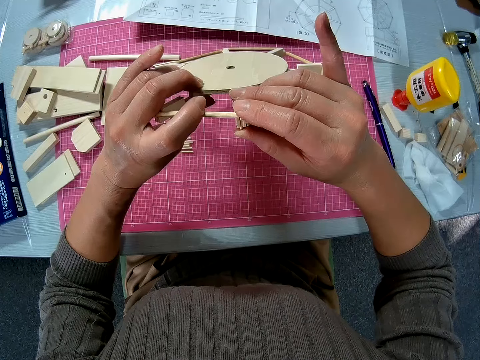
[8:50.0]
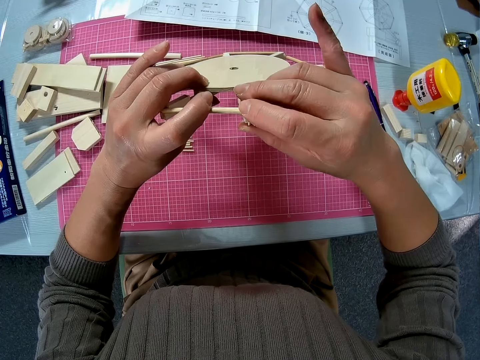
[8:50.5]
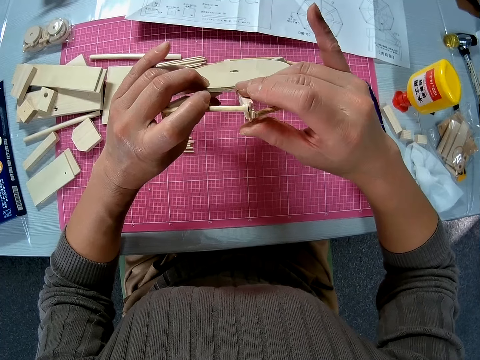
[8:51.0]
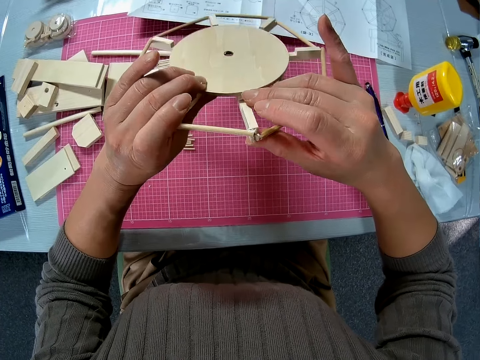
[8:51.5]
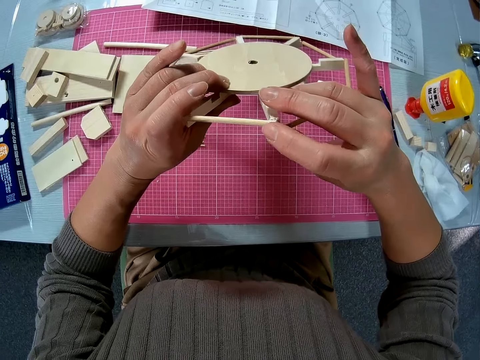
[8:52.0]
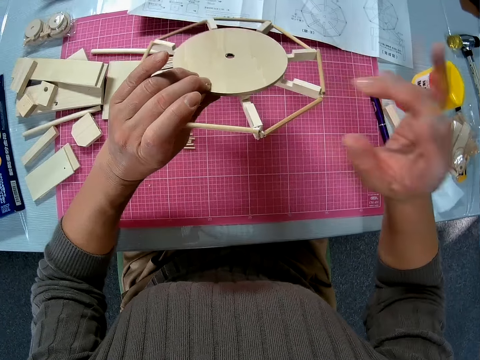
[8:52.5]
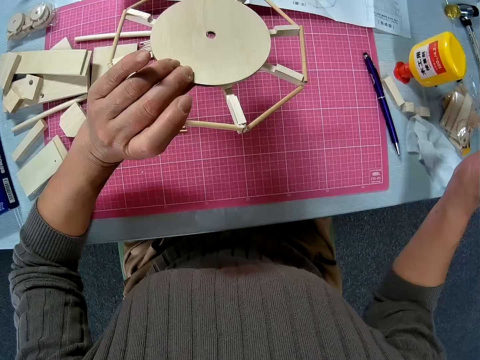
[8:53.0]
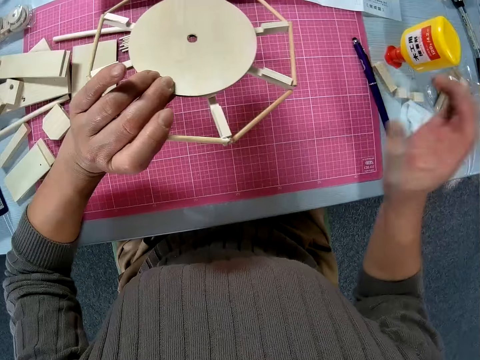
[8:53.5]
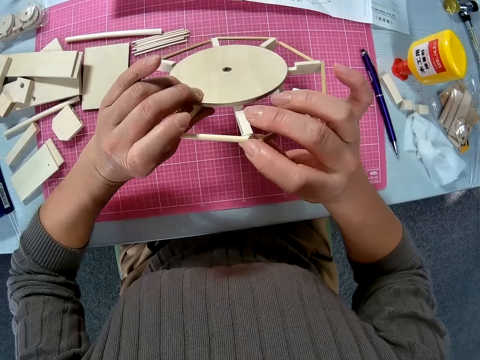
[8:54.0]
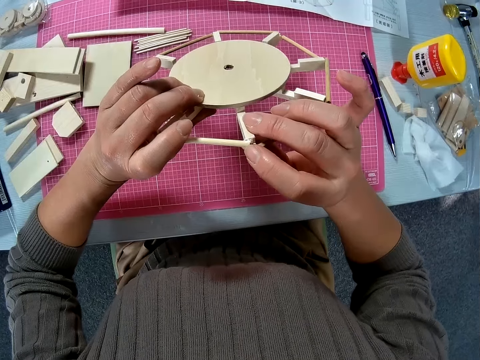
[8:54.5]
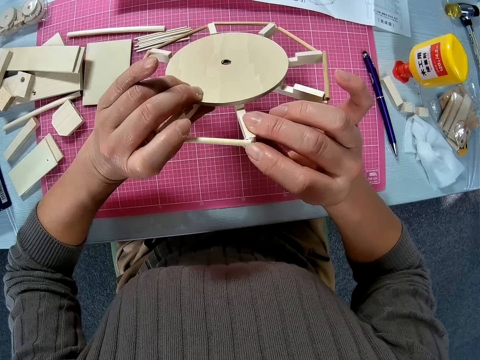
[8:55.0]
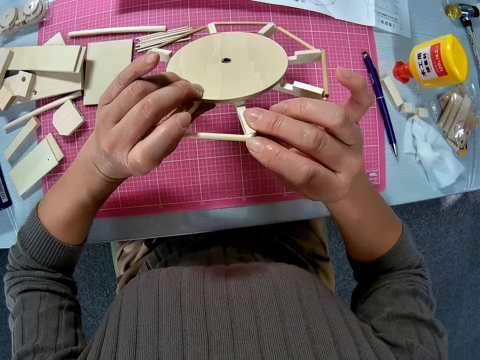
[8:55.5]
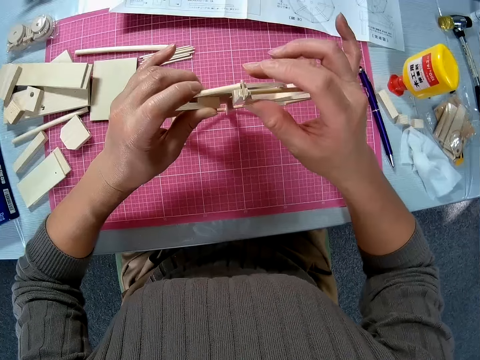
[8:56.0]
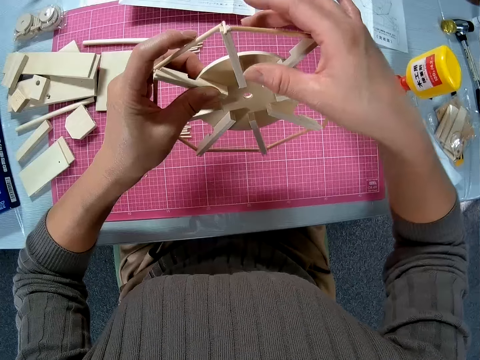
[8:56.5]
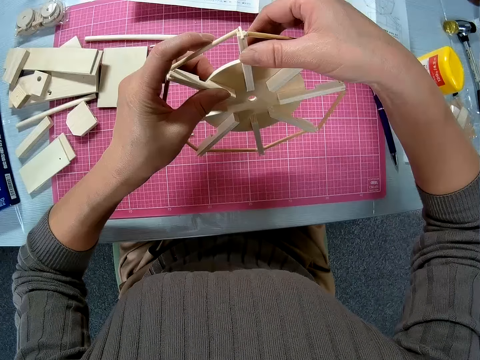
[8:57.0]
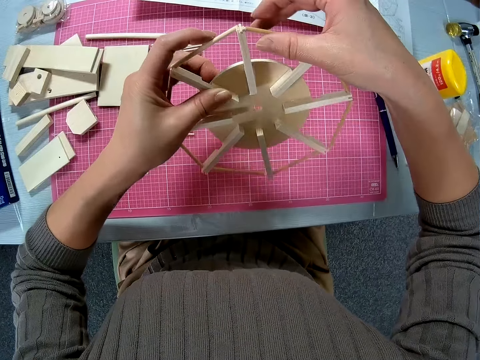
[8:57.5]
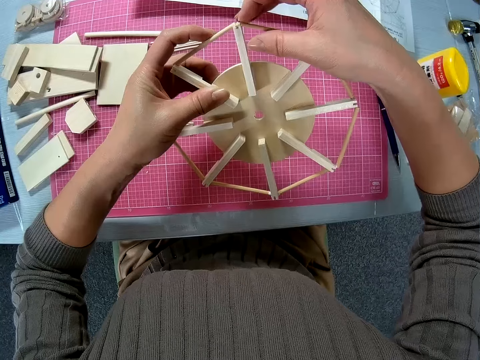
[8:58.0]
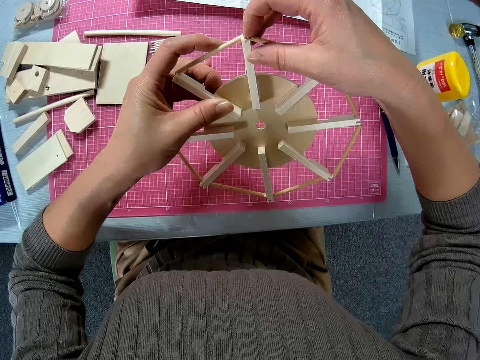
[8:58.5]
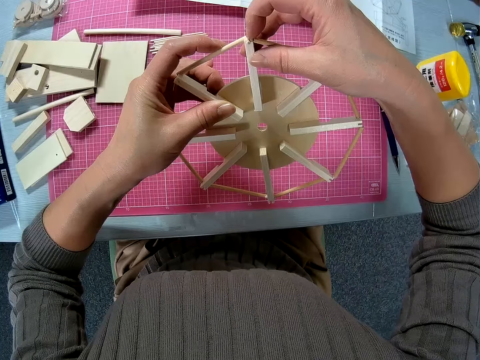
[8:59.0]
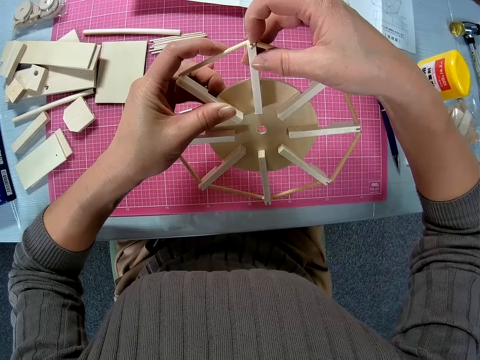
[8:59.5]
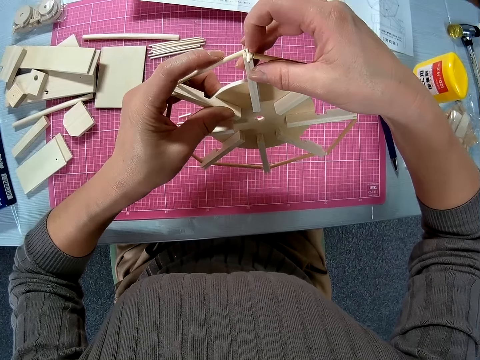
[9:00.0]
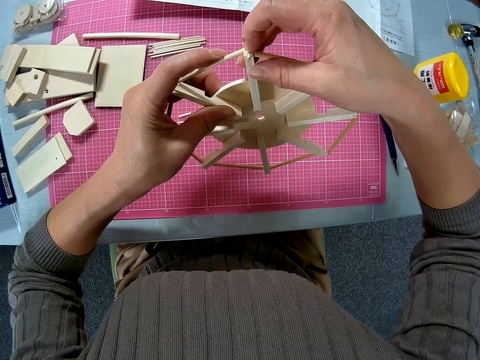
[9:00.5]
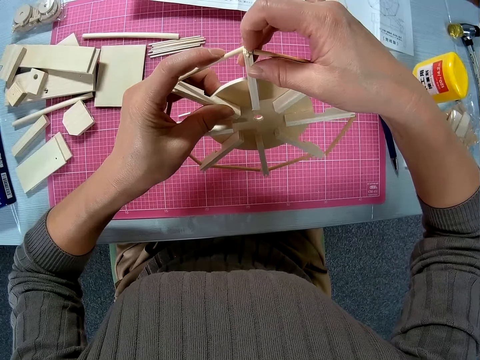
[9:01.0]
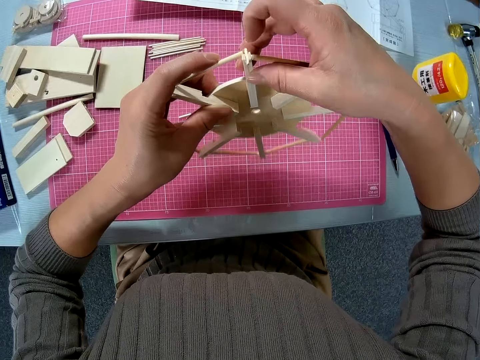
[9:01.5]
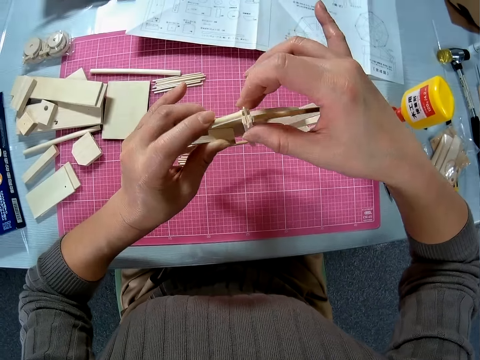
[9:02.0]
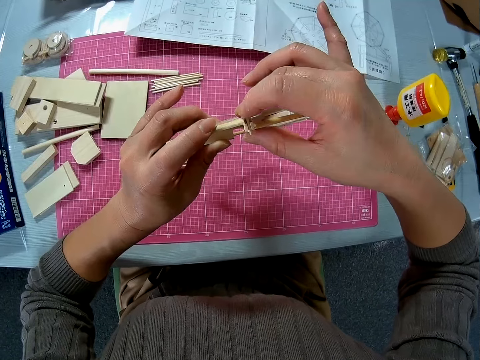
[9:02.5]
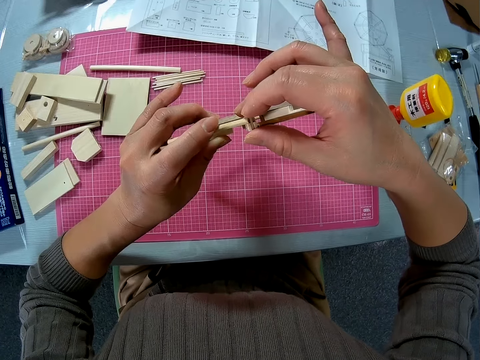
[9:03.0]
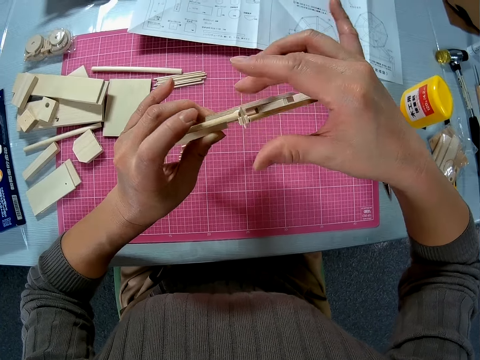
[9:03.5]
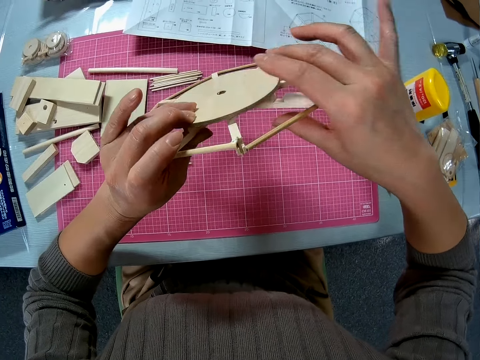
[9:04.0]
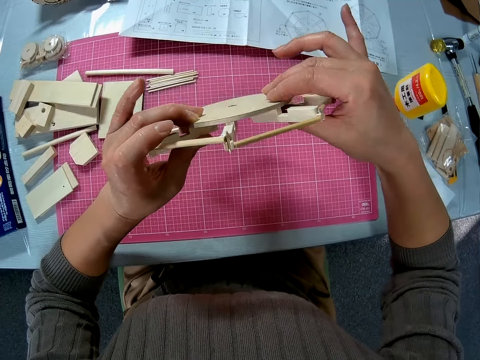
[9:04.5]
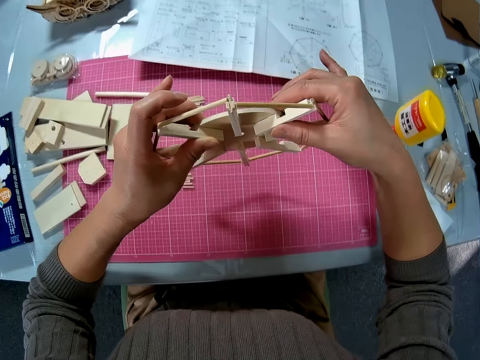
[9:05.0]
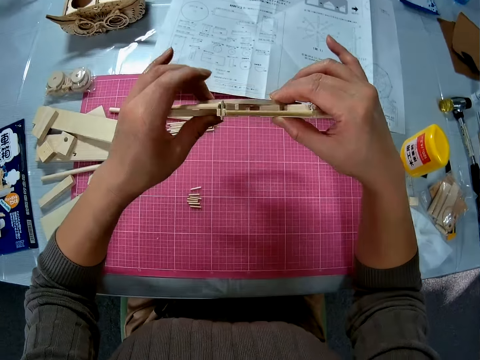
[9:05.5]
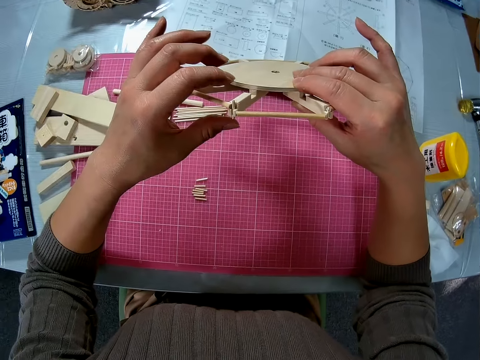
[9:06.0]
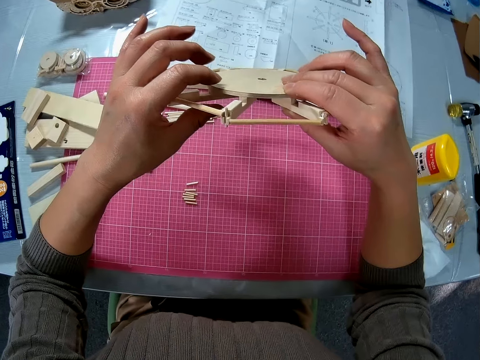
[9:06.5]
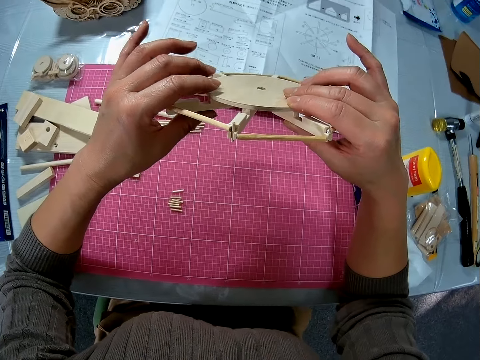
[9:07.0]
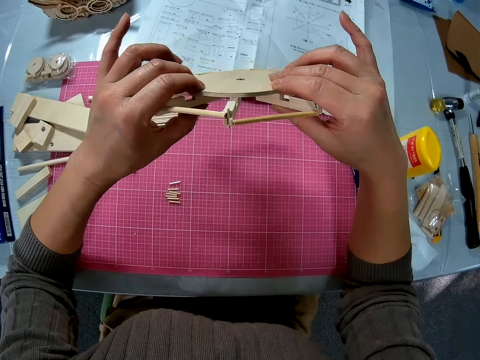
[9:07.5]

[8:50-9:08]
The camera wearer adjusts a wood rod on a wood pet model. They flip the wood pet model with a hand. They adjust the wood rod on the wood pet model. They flip the wood pet model with a hand.

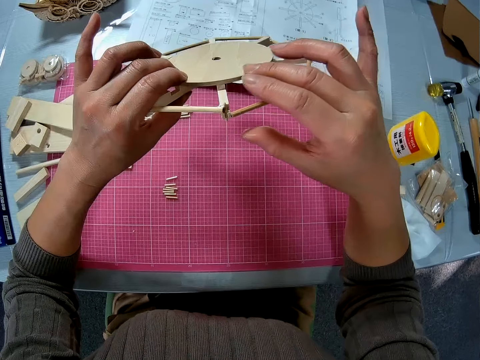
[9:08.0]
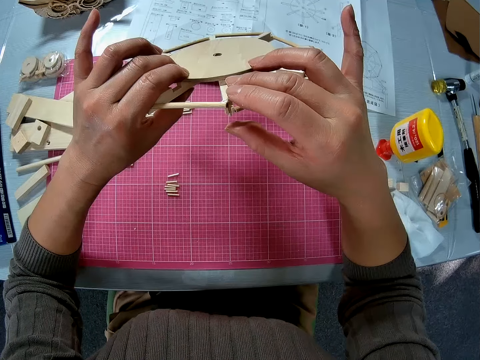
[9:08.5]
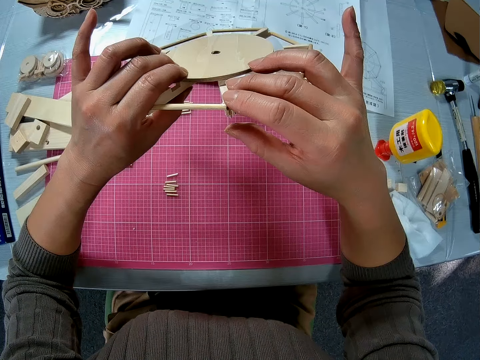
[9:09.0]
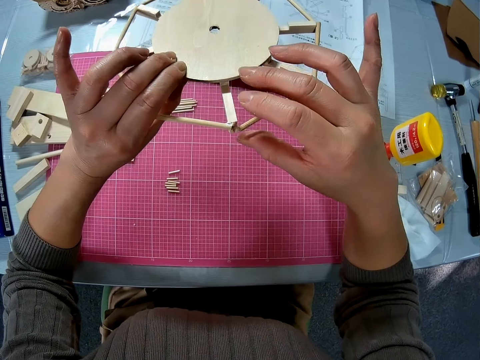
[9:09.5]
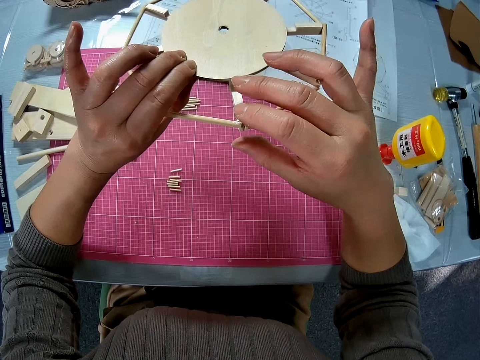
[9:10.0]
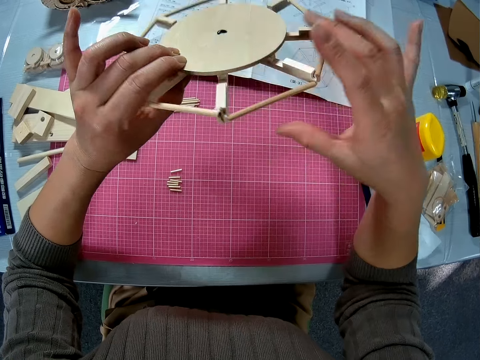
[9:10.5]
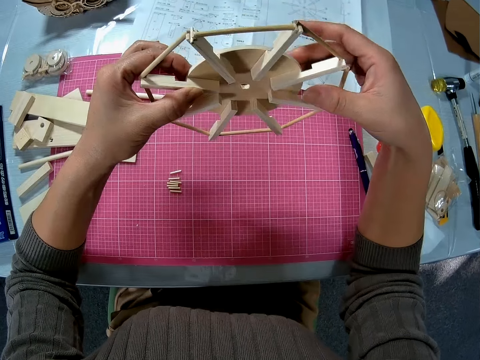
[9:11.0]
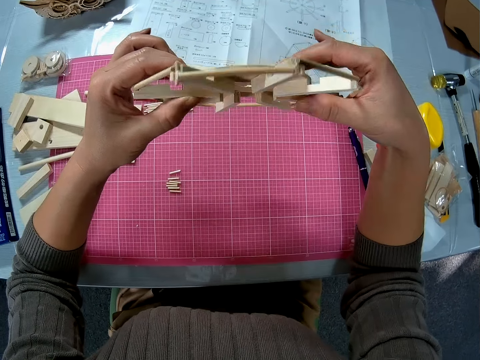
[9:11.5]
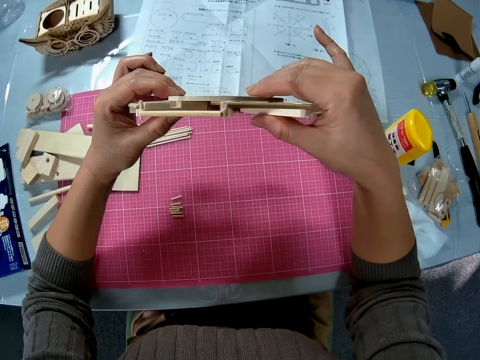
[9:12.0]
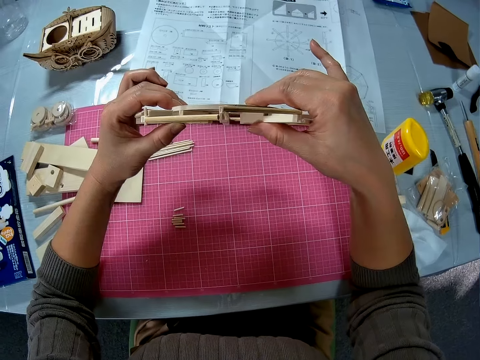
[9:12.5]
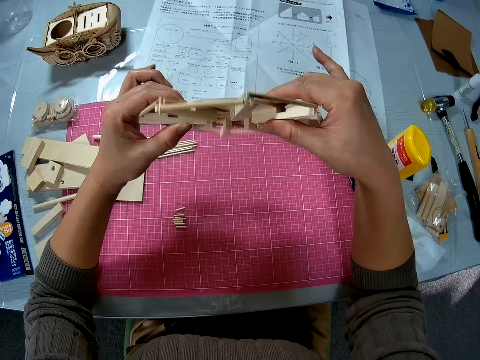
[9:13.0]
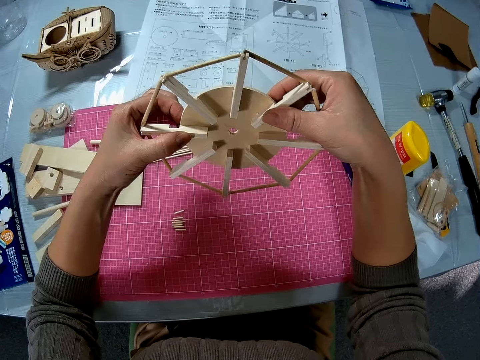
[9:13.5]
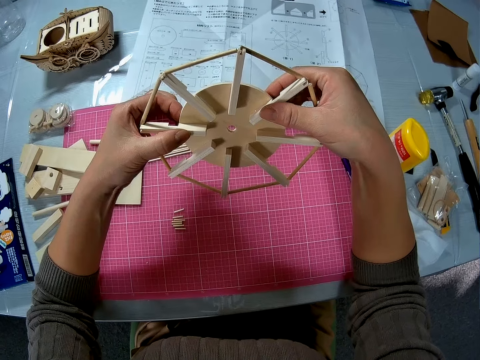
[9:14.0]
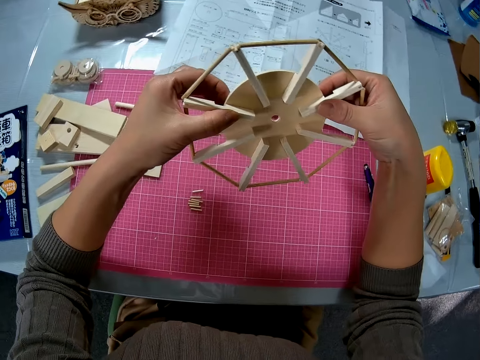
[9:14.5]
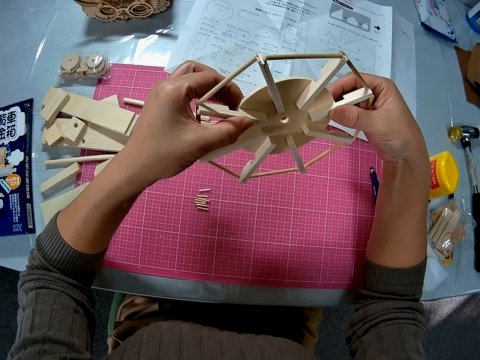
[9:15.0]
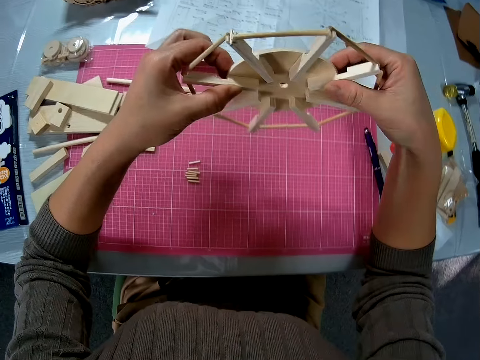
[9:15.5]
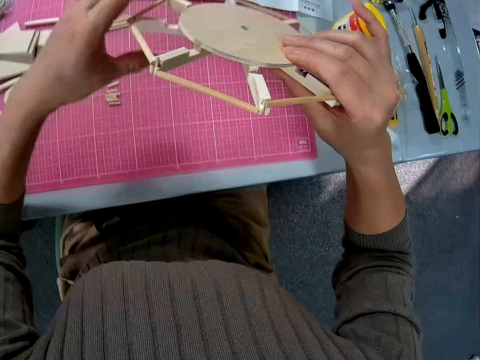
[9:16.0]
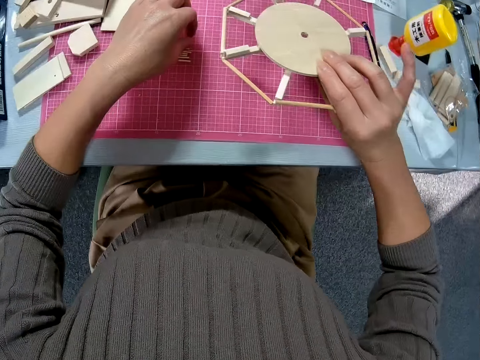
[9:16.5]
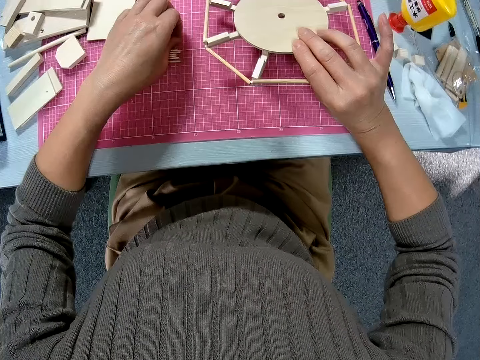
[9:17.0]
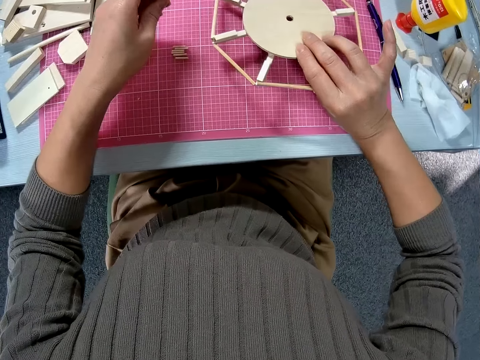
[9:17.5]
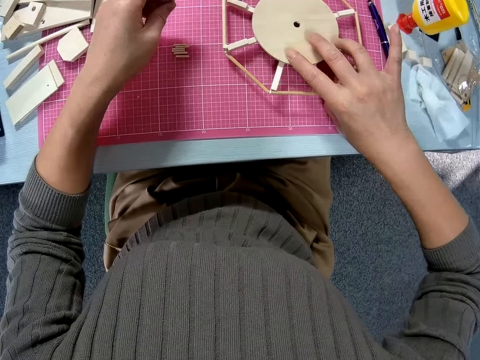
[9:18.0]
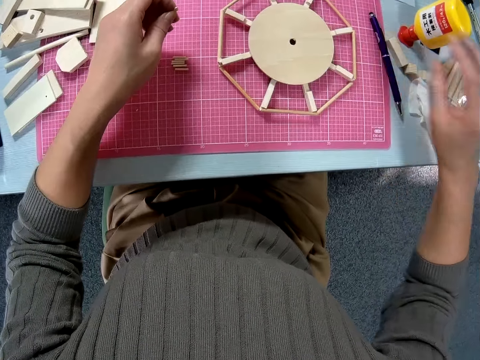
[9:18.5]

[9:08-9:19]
The camera wearer adjusts a wood rod on a wood pet model. She moves her hand towards the cutting mat. She places the wooden Ferris wheel model on the cutting mat. She picks up a part of the wooden Ferris wheel model from a table with her hand.
